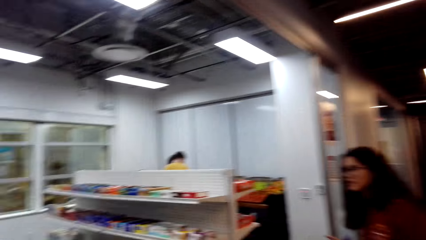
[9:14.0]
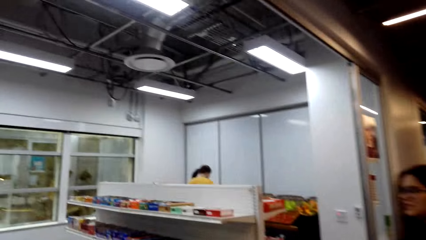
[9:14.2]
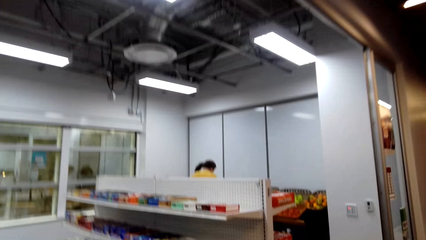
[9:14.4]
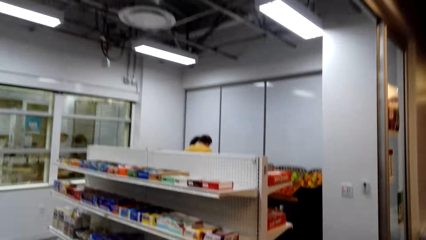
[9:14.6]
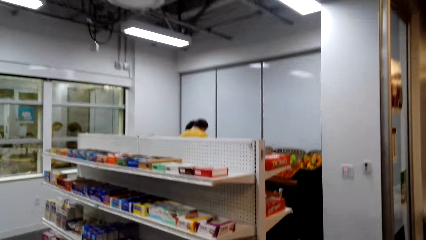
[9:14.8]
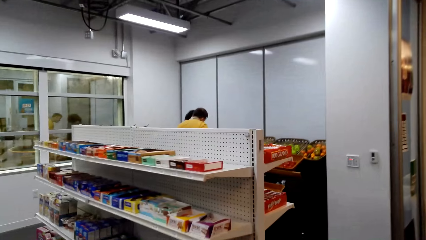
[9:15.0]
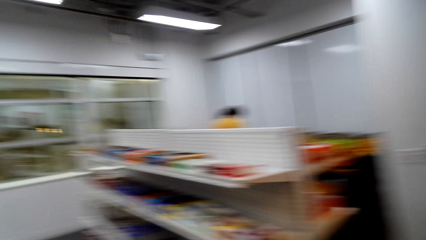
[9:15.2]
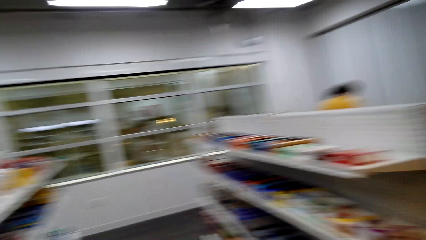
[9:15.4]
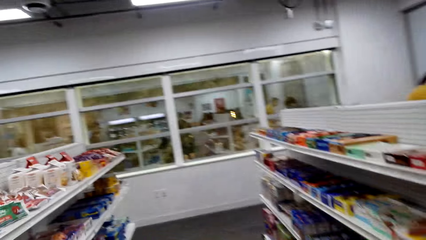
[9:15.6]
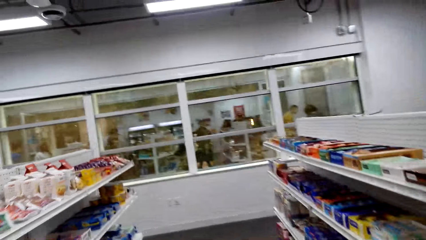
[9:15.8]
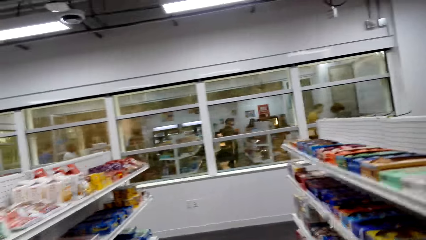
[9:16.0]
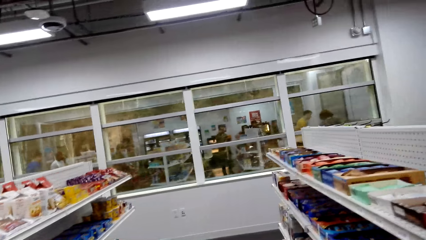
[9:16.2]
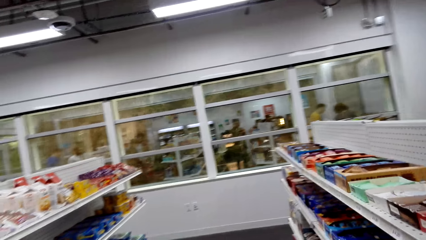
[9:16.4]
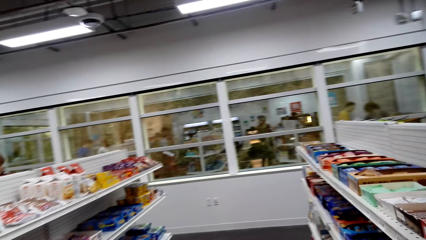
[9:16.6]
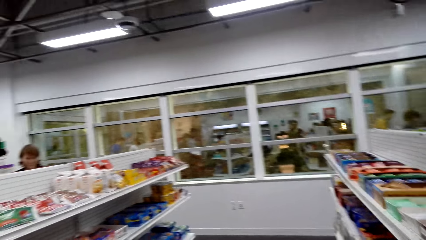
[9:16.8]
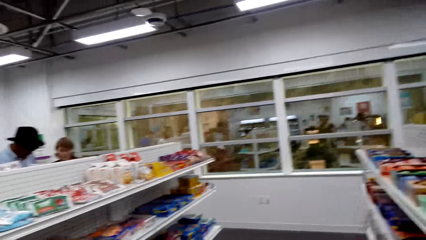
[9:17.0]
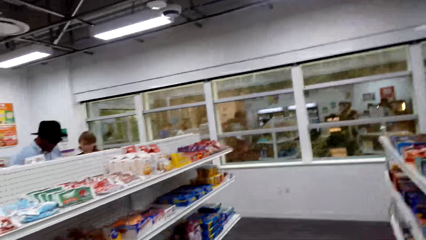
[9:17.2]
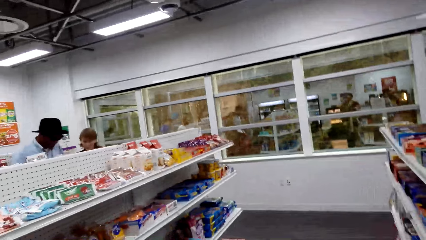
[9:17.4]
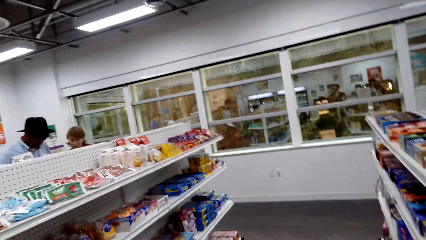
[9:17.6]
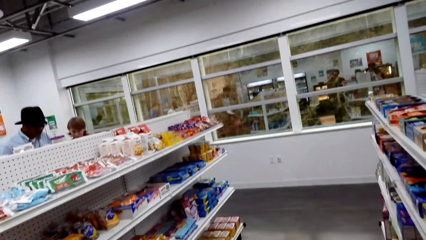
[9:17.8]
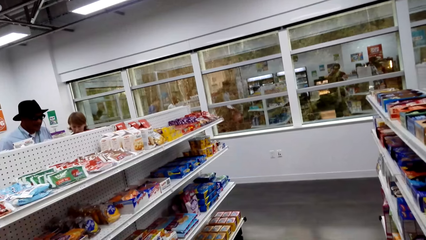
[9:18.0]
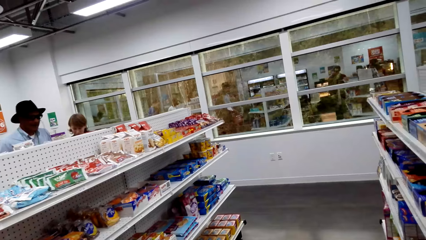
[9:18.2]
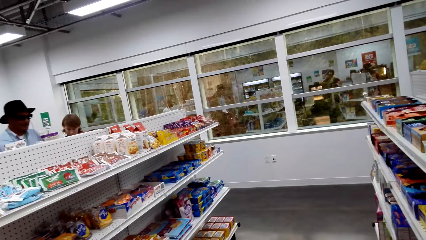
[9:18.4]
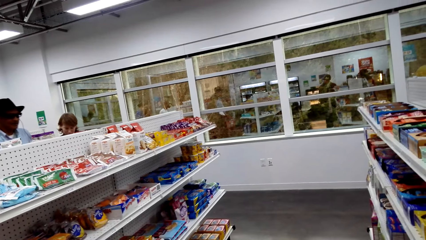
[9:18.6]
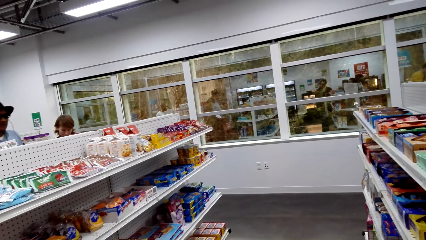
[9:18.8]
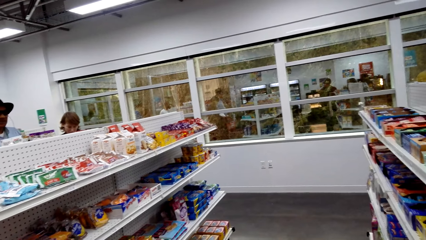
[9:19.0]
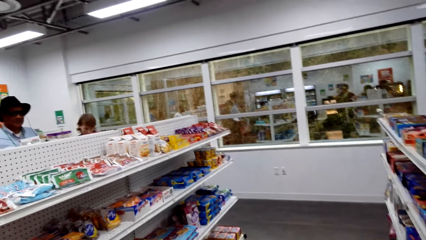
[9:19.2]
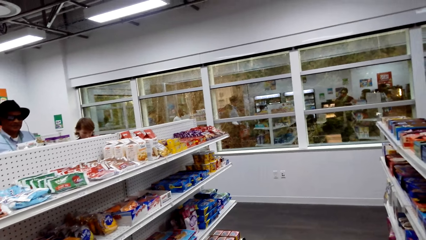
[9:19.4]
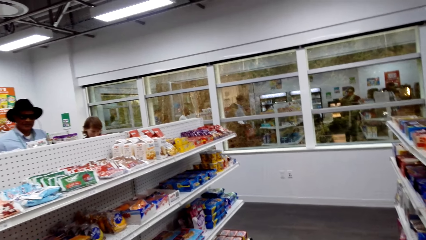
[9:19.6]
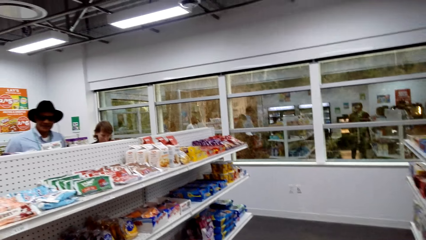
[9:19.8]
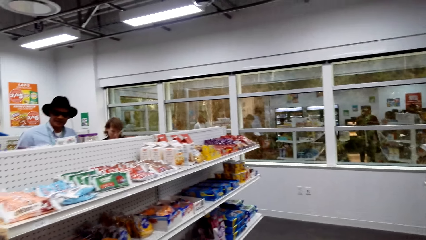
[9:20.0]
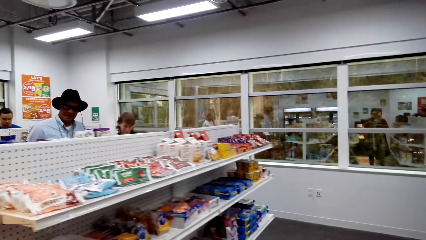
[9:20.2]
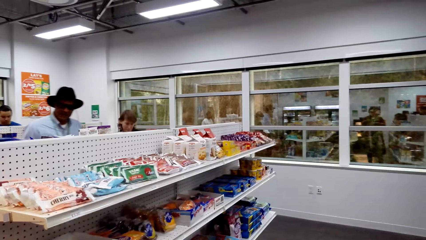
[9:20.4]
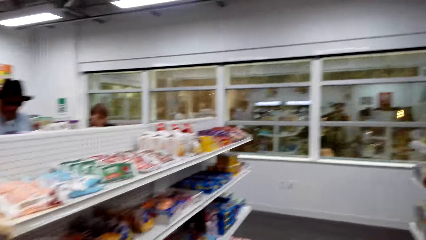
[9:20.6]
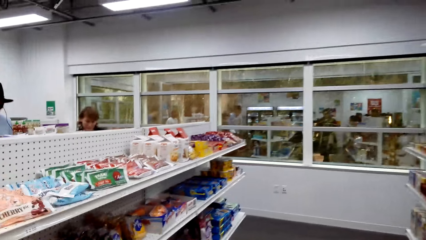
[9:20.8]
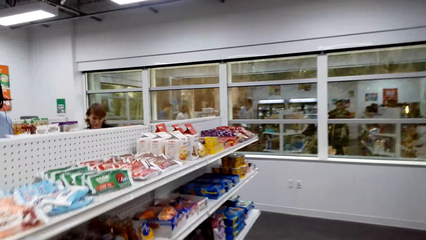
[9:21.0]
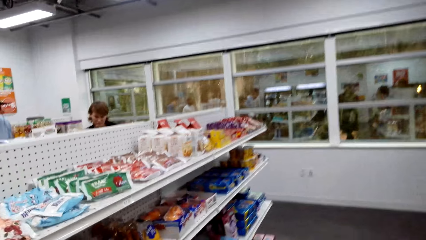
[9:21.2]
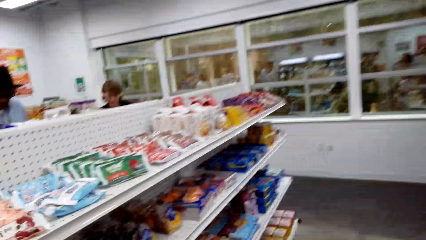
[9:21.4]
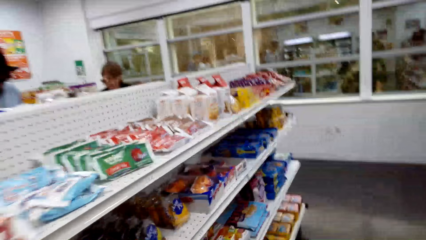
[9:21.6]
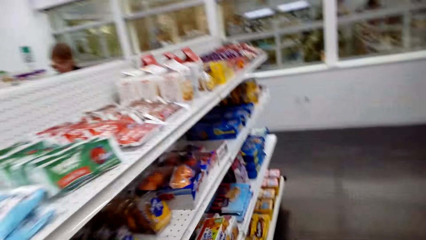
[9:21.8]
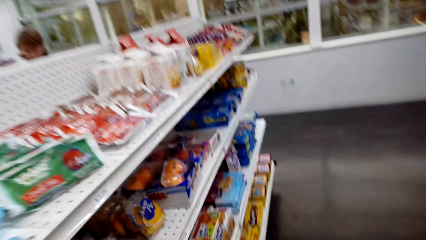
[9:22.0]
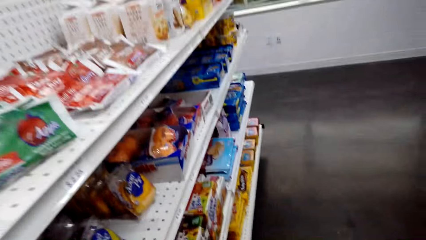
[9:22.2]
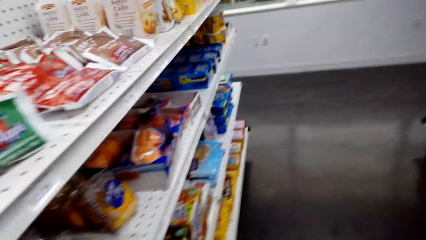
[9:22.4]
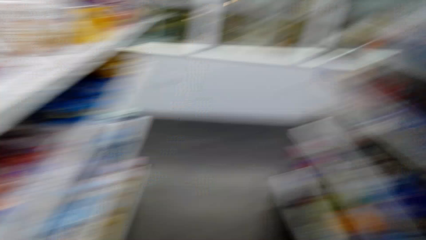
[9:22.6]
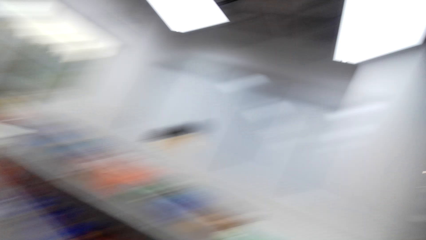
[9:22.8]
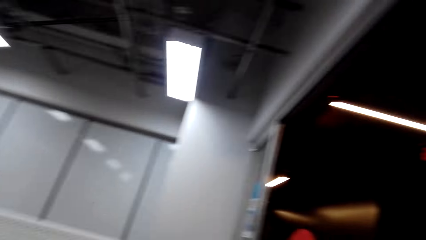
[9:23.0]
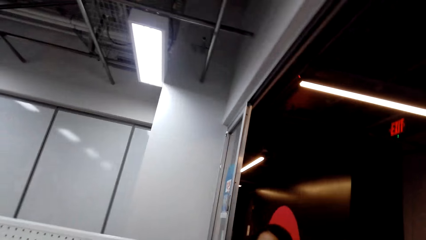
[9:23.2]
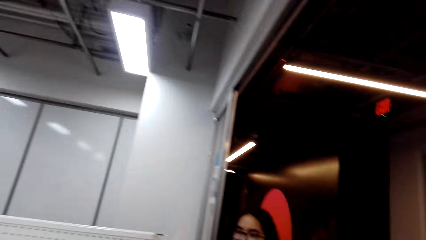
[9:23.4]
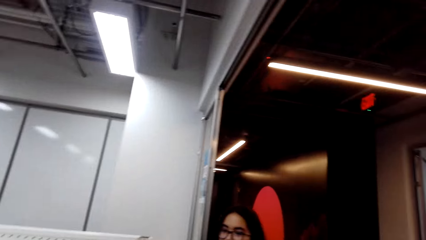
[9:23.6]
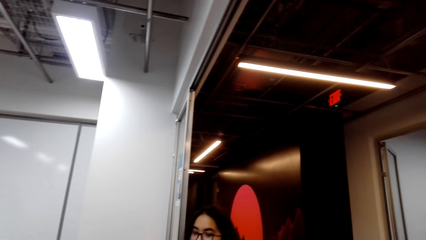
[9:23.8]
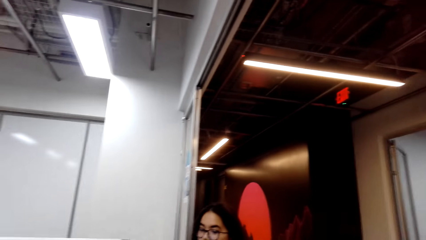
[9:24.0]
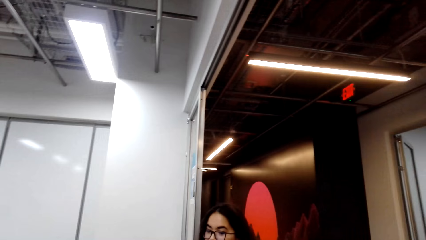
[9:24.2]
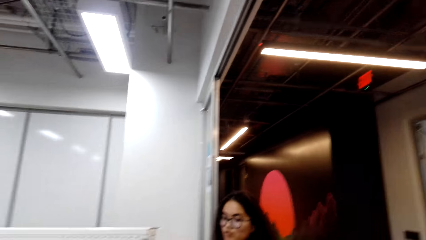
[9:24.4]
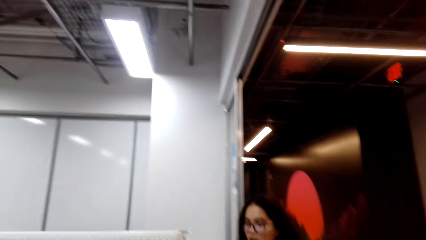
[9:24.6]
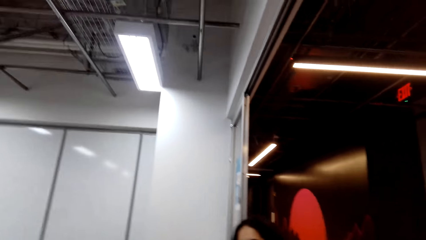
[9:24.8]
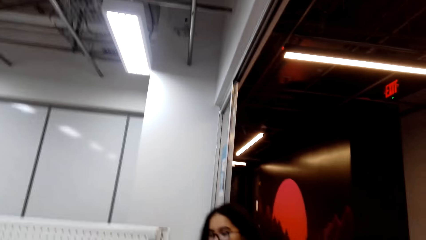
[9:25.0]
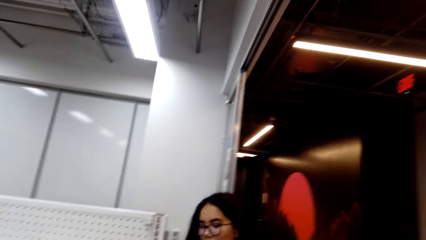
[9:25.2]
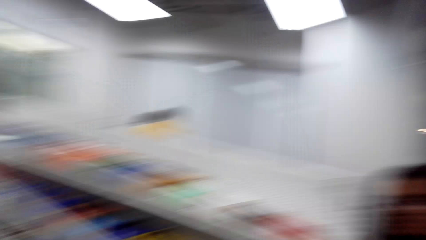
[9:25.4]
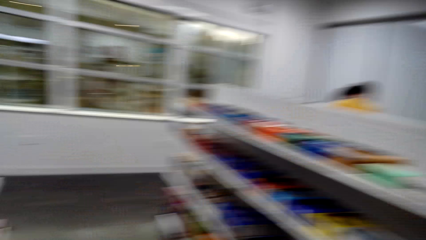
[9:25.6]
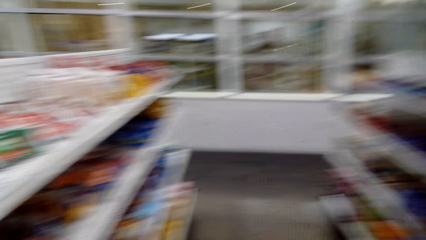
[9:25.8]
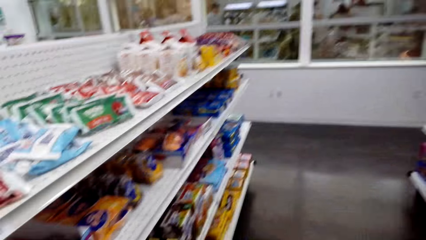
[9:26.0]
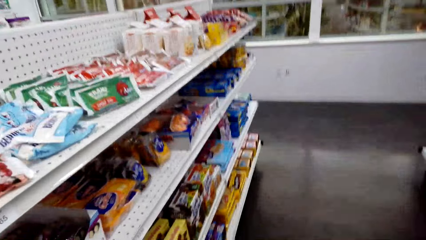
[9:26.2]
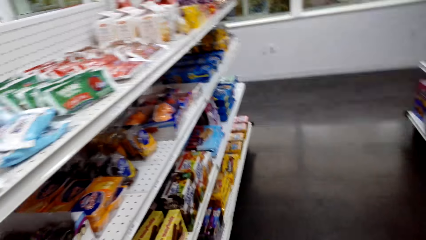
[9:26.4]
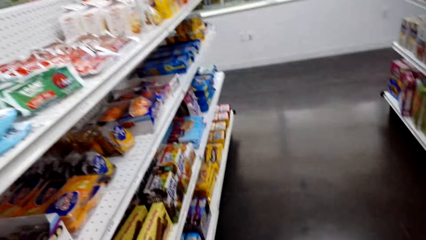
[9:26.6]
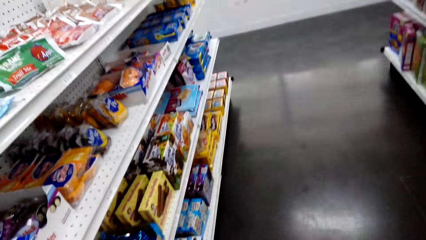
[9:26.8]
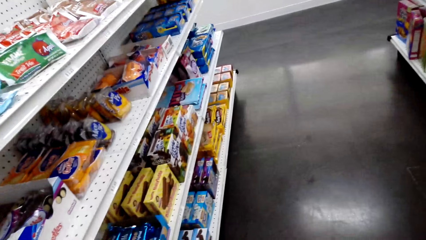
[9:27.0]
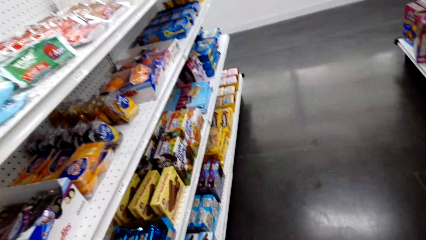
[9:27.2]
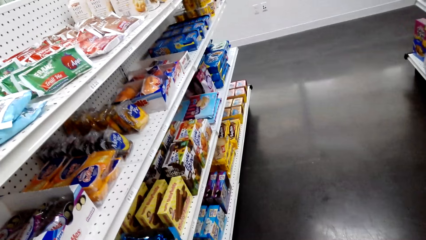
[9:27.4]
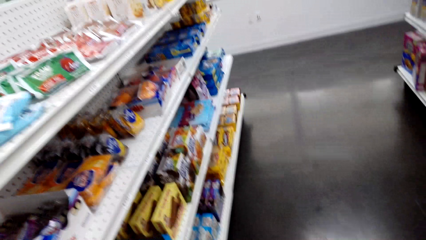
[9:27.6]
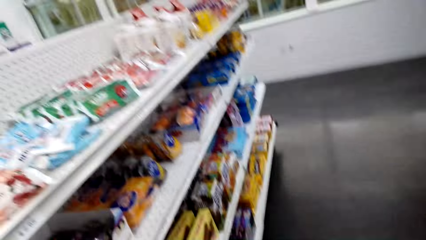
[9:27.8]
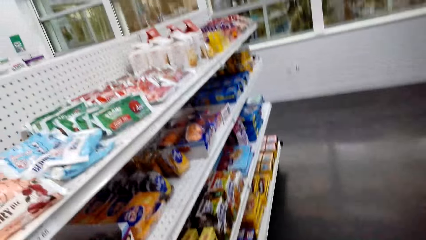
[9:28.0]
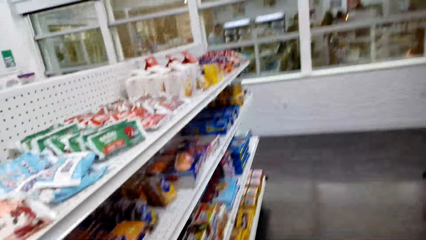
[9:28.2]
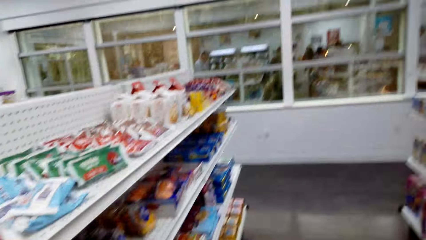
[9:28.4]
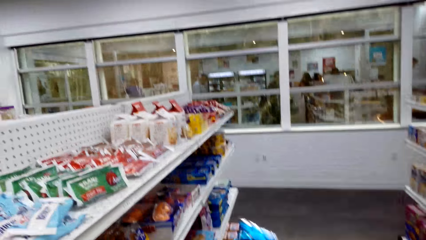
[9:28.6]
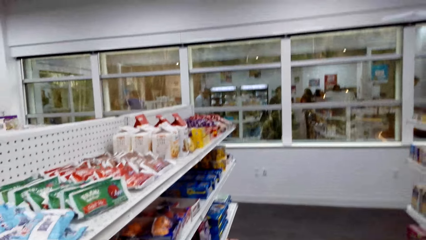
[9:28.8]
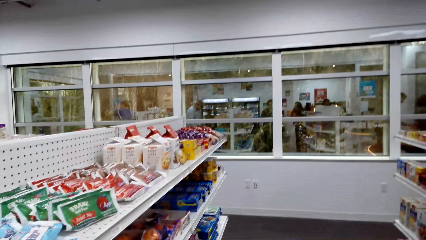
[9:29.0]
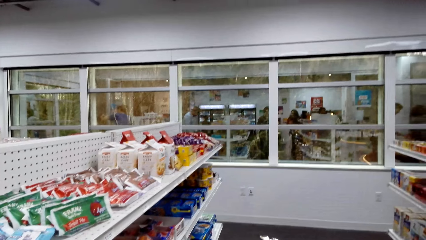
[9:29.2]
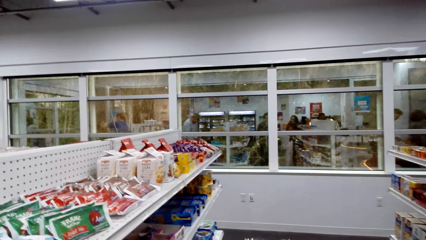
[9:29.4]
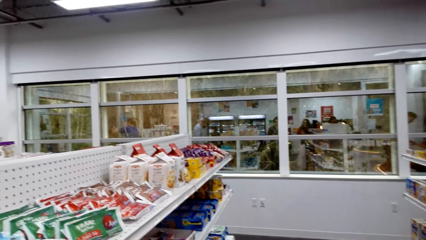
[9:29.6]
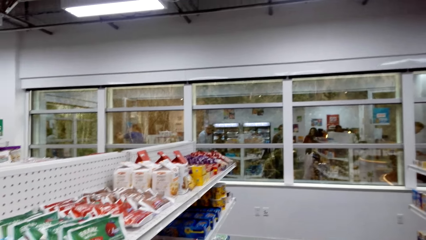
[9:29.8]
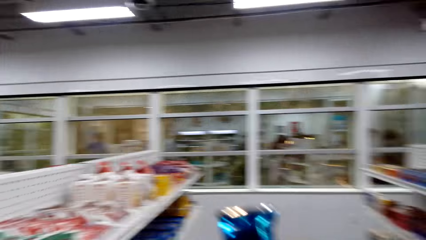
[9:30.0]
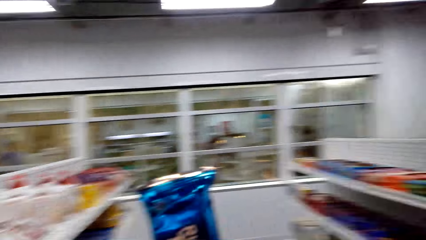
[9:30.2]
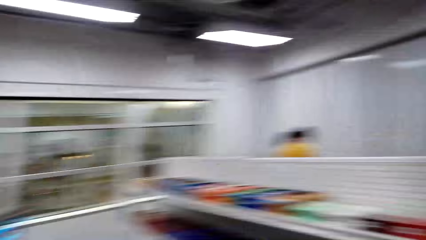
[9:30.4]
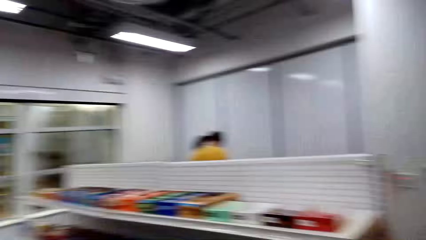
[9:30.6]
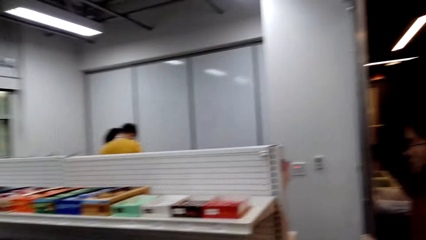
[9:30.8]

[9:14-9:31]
A person talks. The camera wearer talks. They take a staff from the shelf and talk. They look at the shelf.
